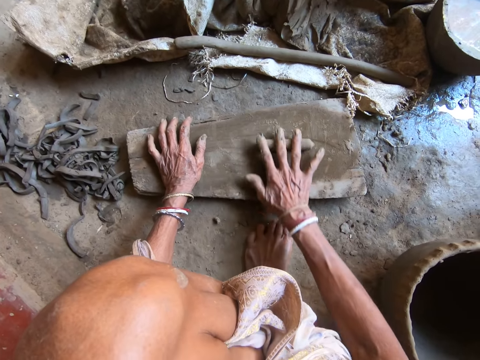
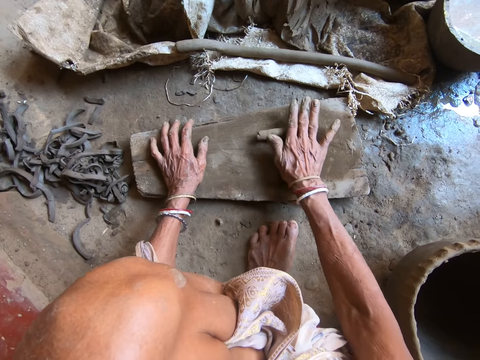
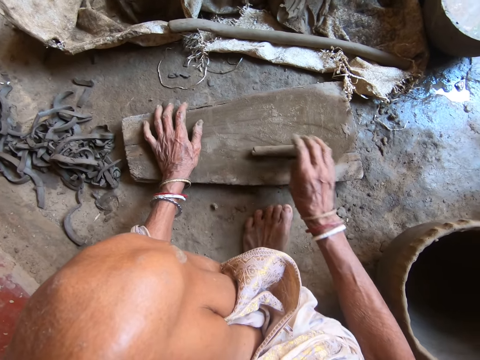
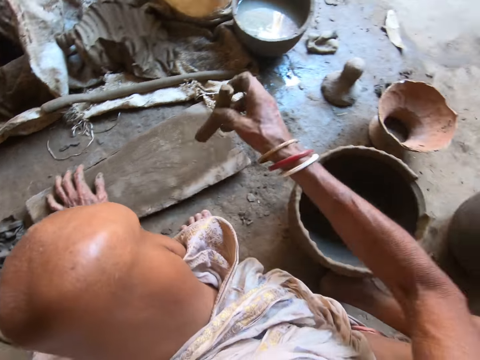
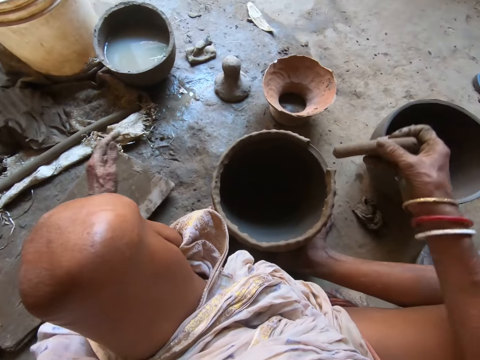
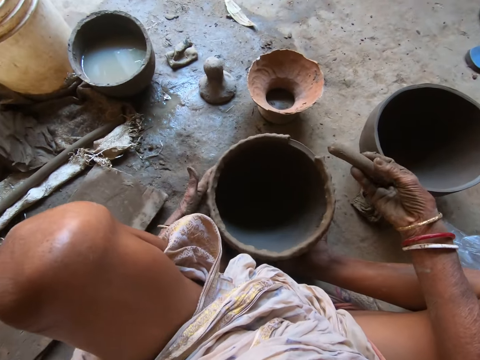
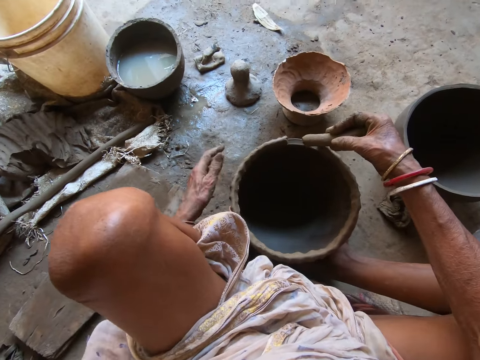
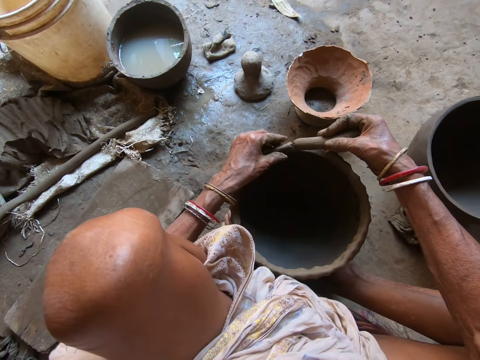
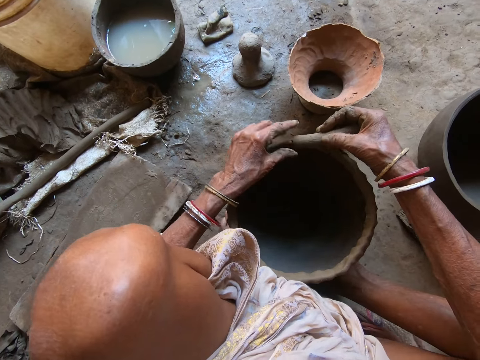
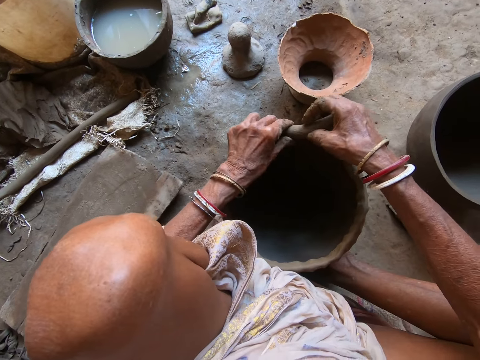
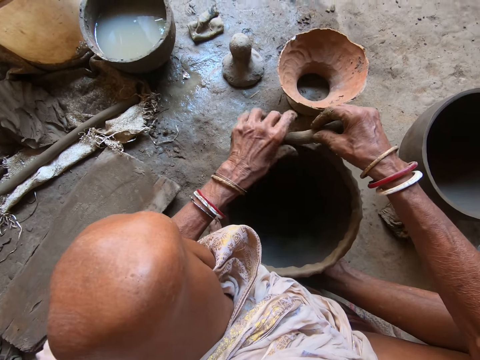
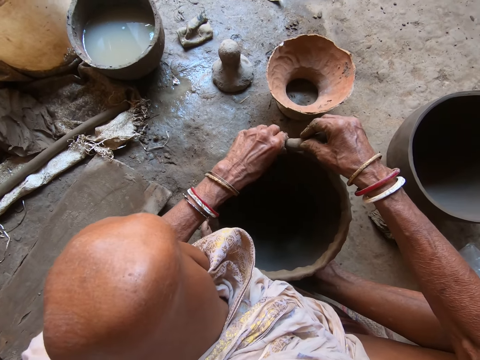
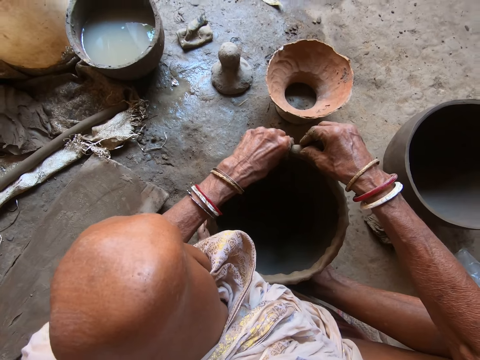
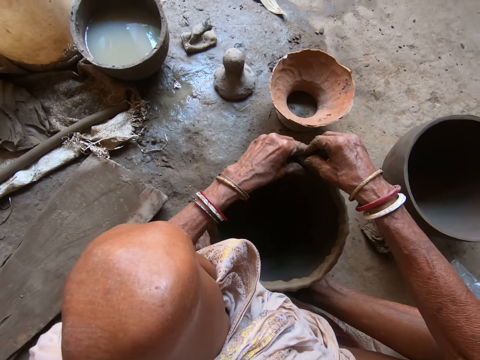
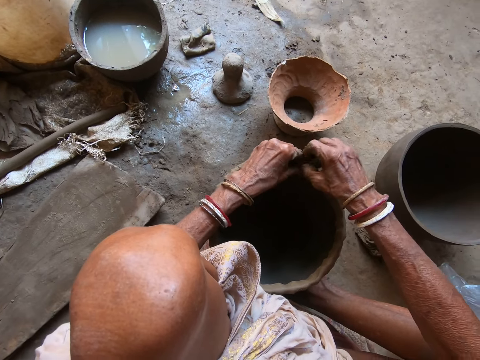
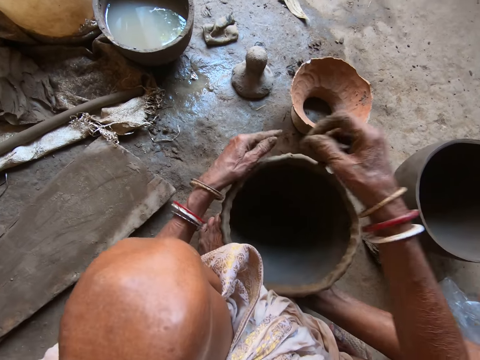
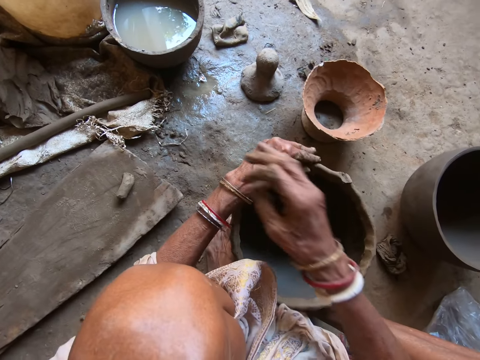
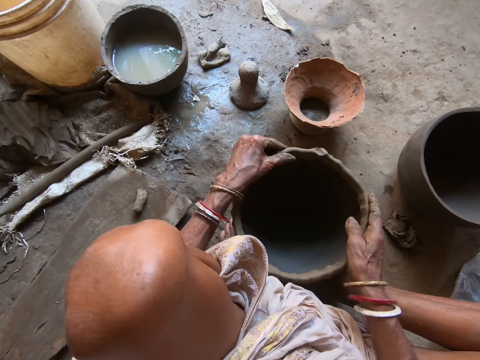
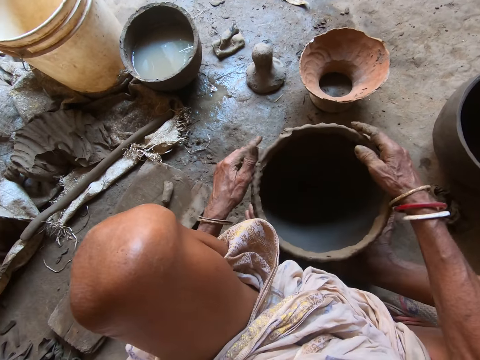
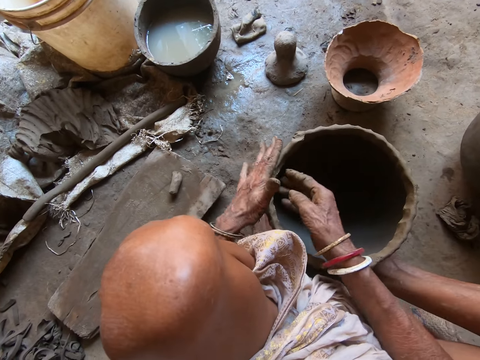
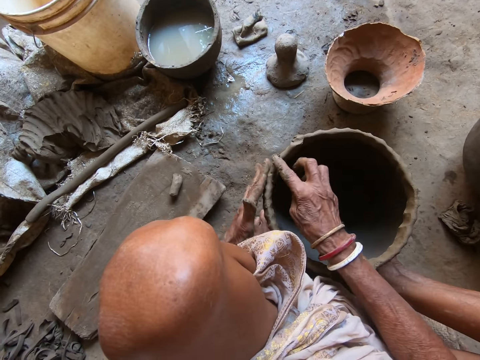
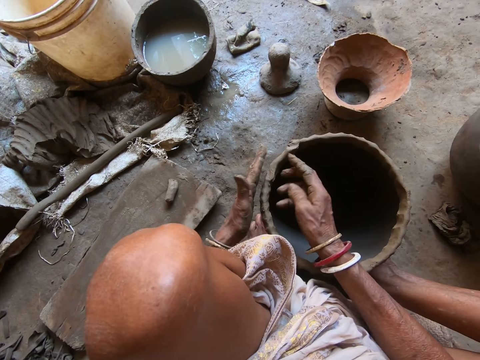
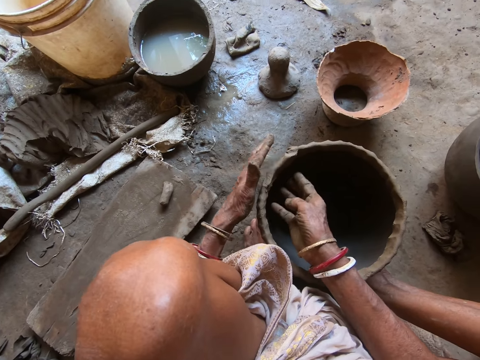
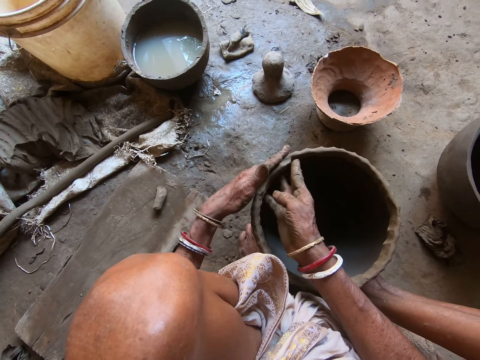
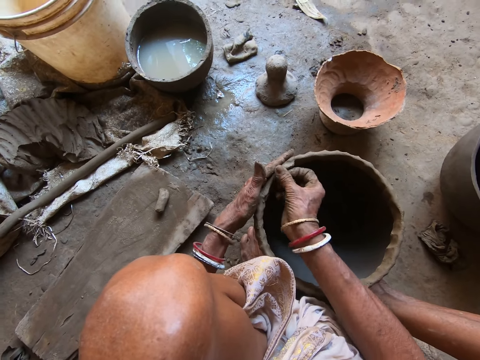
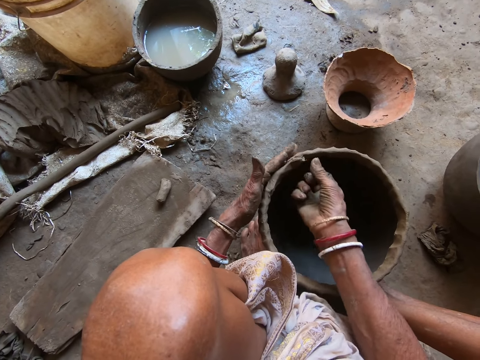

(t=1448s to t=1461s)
The camera wearer picks up the clay on the wood on the floor with her right hand. She adjusts the clay on her legs on the floor with her left hand. She turns the pot. She joins the clay to the clay pot on her legs on the floor with both hands. She cuts the clay on the clay pot on the floor with her right hand. She drops the clay on the wood with her right hand. She rotates the clay pot on her legs on the floor with both hands. She adjusts the pot. She adjusts the clay on the clay pot on her legs on the floor with both hands.

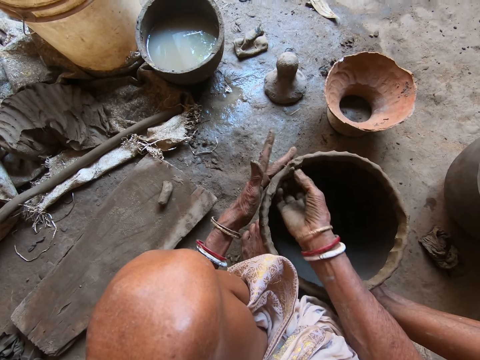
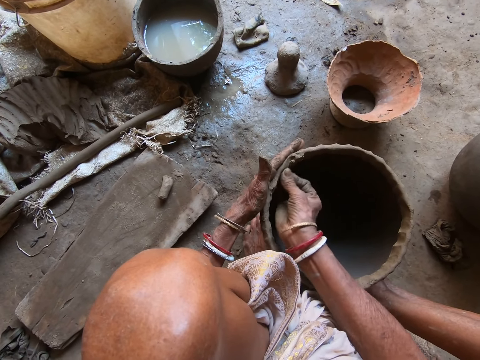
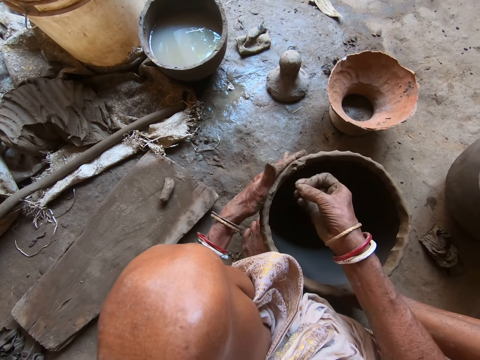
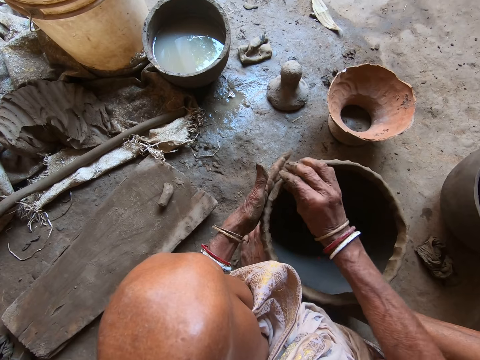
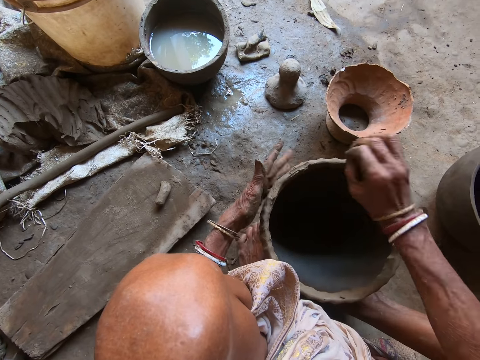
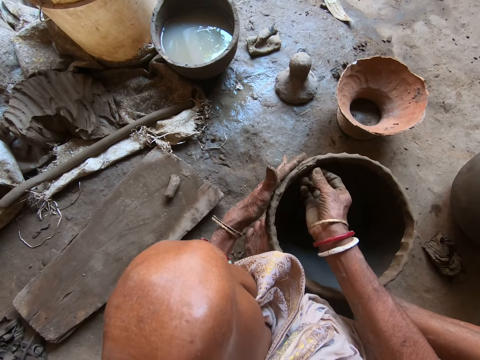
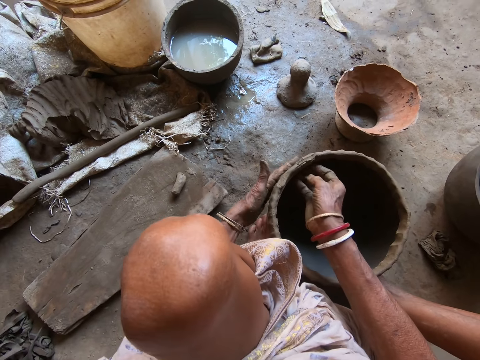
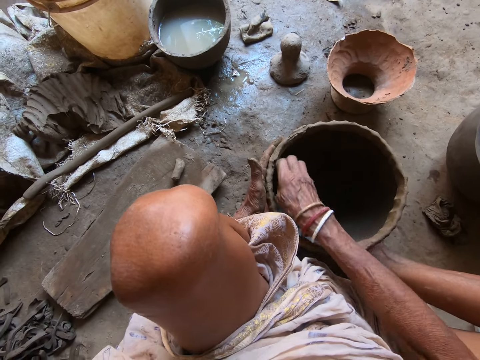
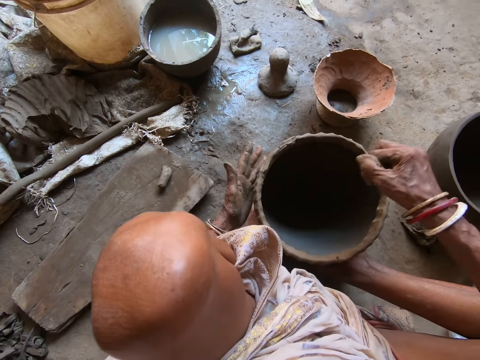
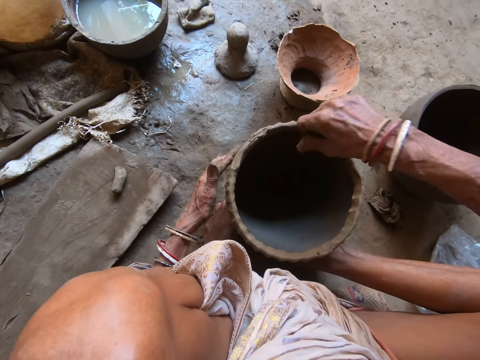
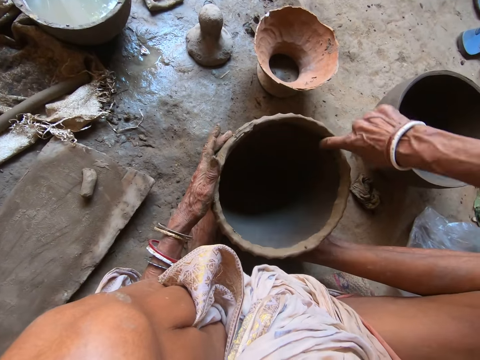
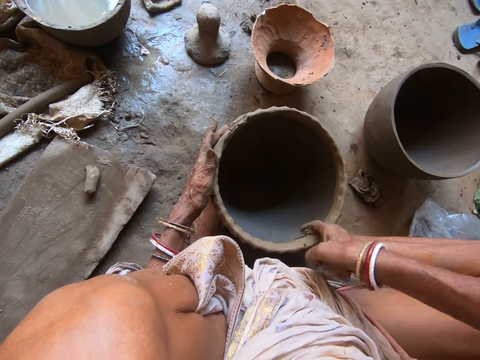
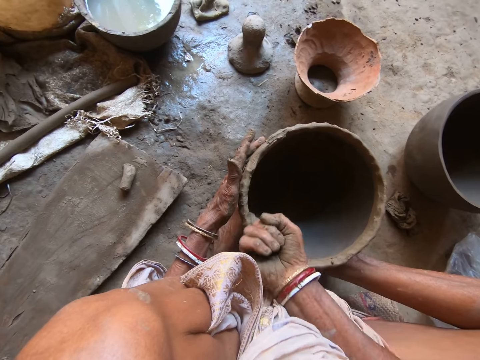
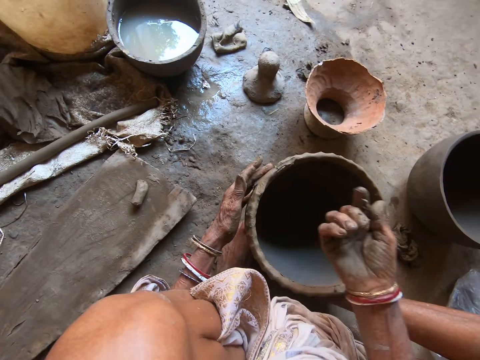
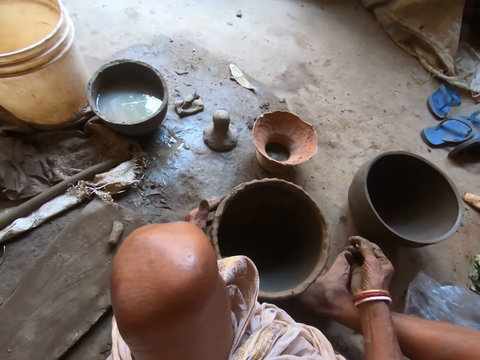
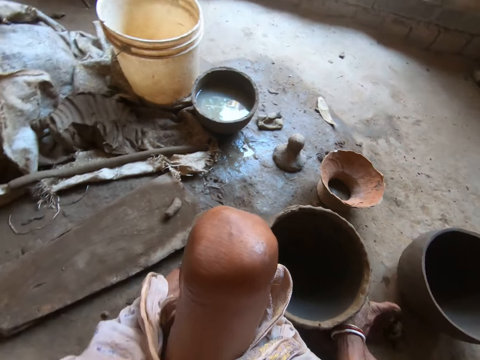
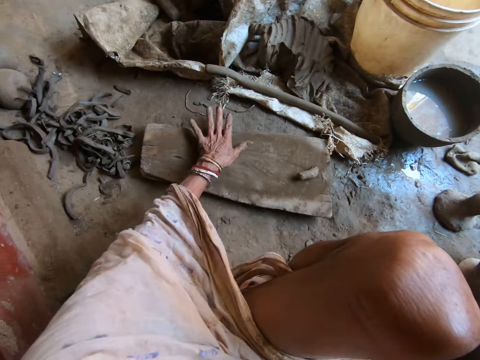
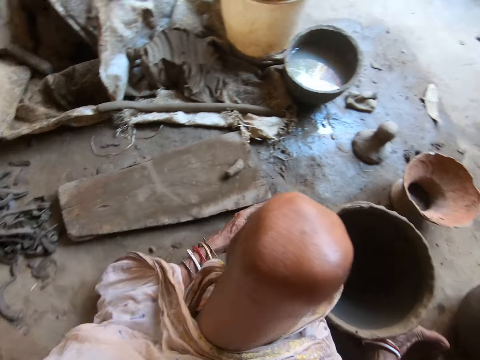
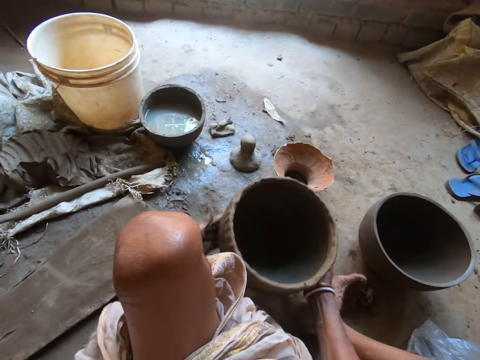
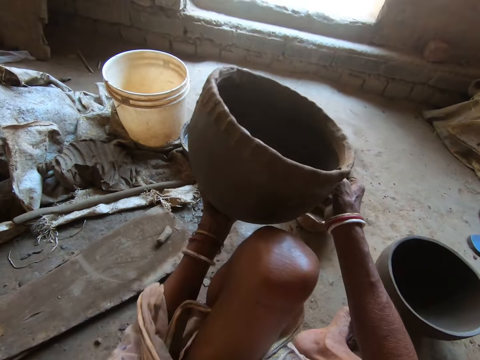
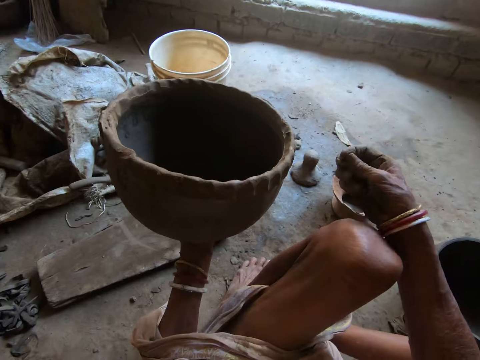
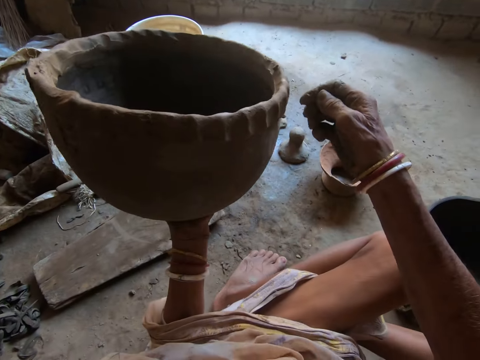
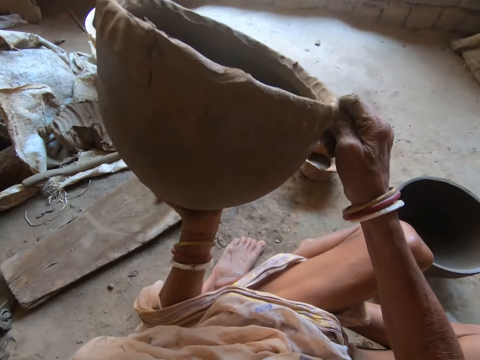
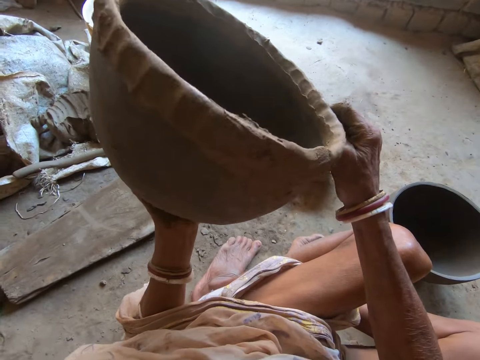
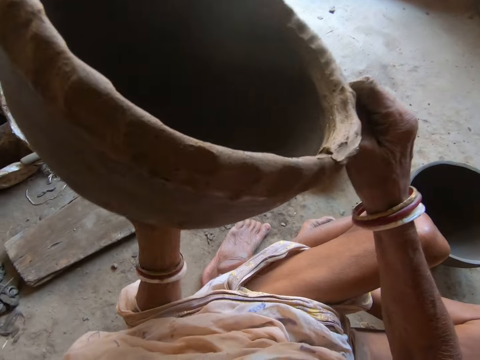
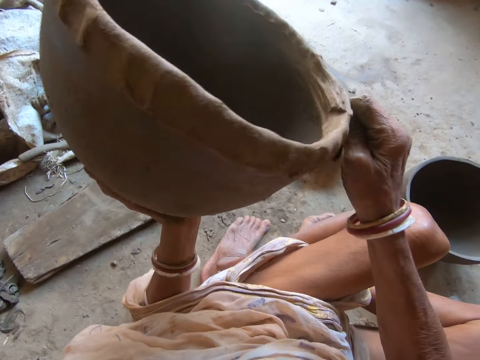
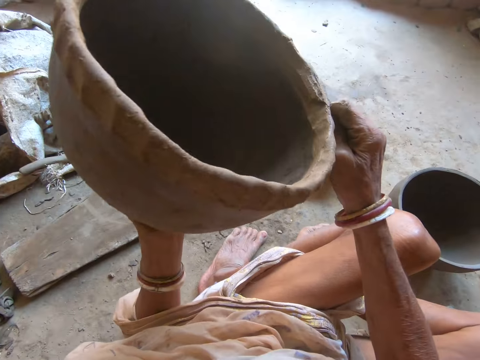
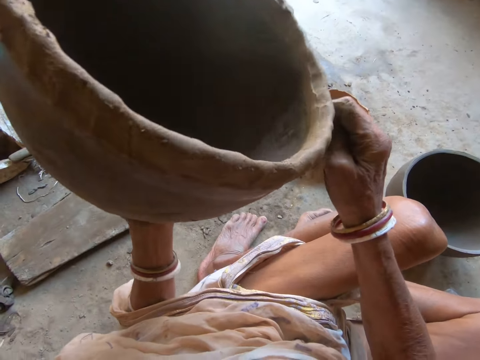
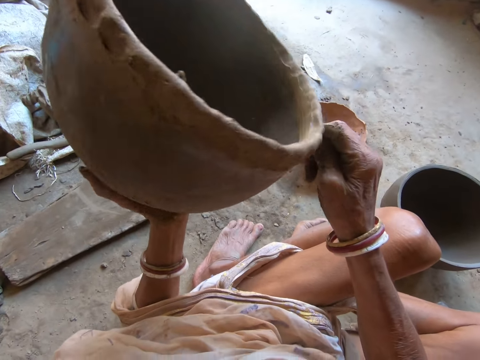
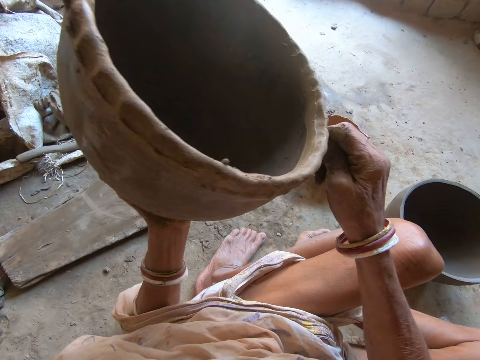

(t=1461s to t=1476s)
The camera wearer wipes the clay. She packs clay in the clay pot on her legs on the floor with her right hand. She wipes her left hand on the wood on the floor. She puts her hand on the wood. She lifts the clay pot on her legs on the floor with both hands. She holds the clay pot in her left hand. She puts the pot on her left hand. She packs clay on the clay pot on her left hand with her right hand. She wipes the clay and turns the pot.
